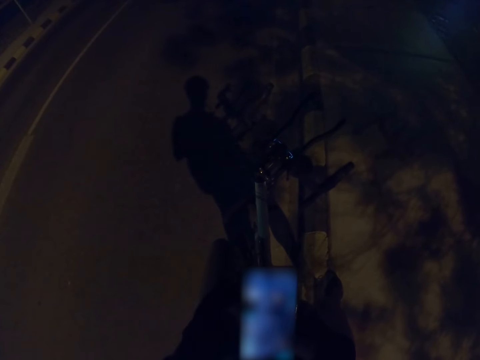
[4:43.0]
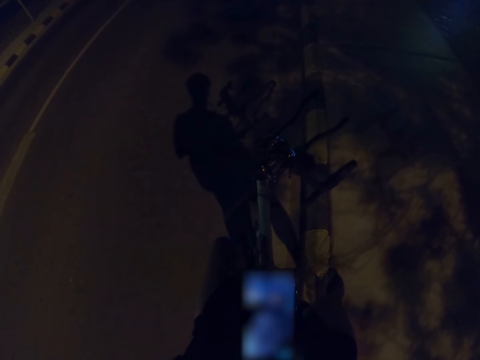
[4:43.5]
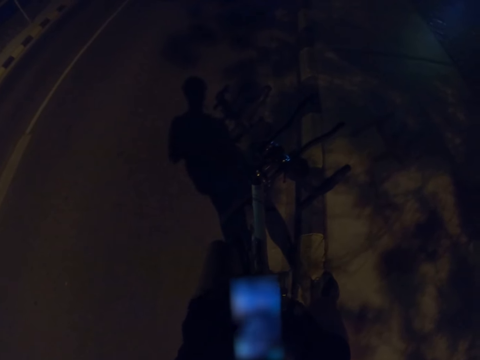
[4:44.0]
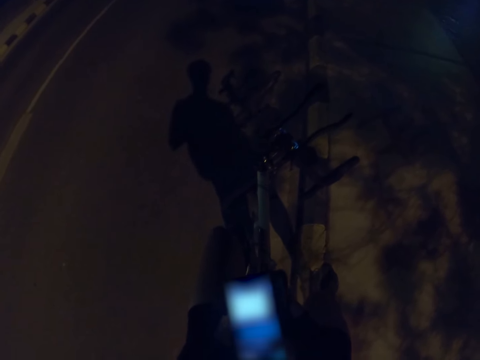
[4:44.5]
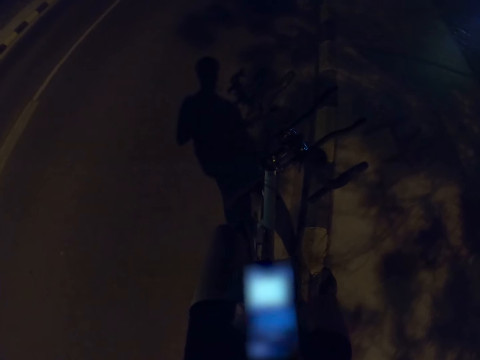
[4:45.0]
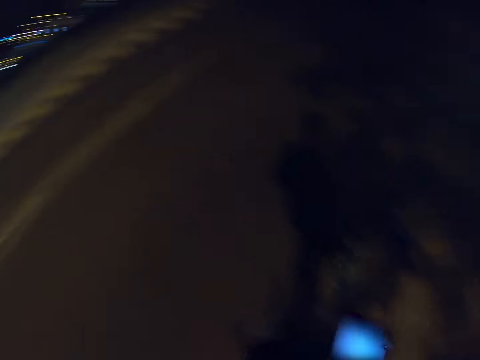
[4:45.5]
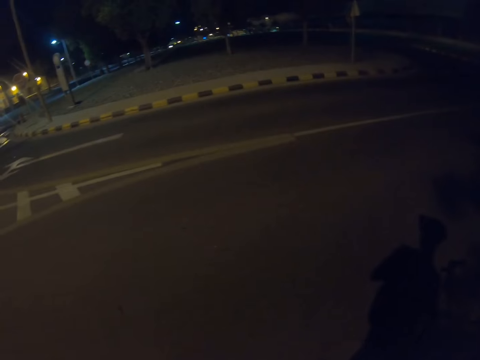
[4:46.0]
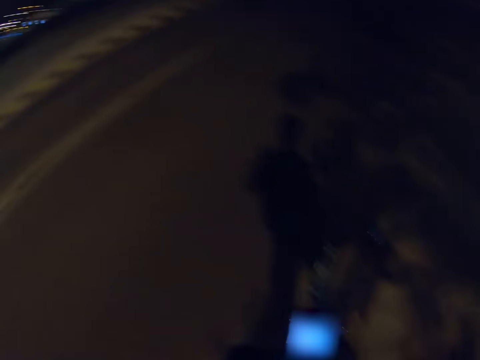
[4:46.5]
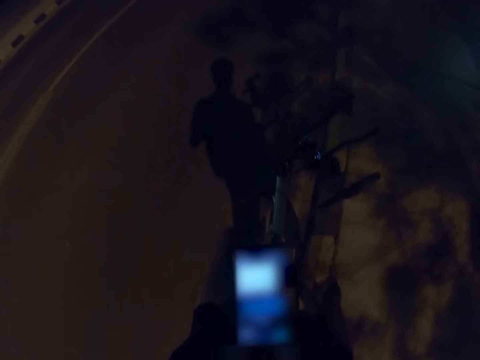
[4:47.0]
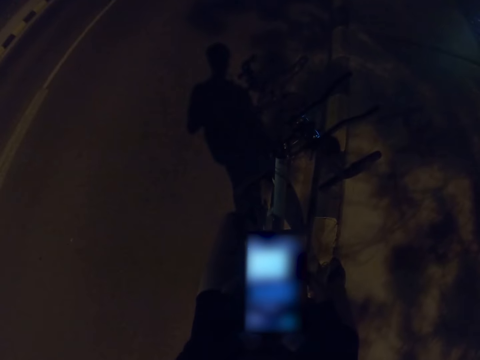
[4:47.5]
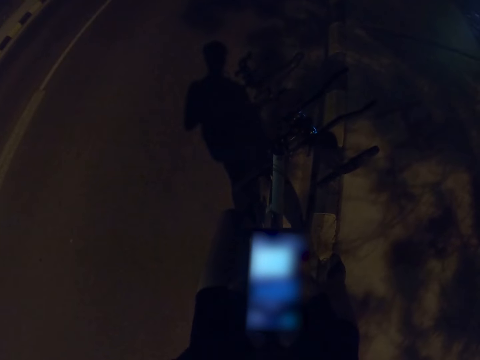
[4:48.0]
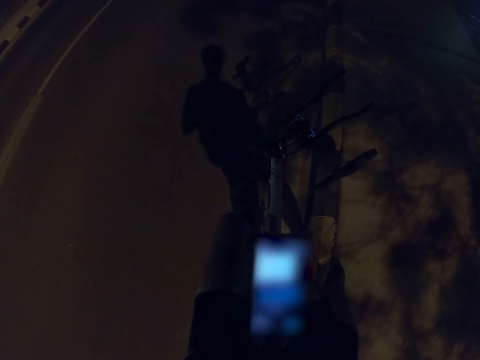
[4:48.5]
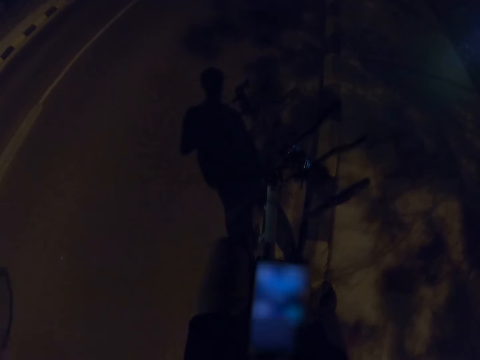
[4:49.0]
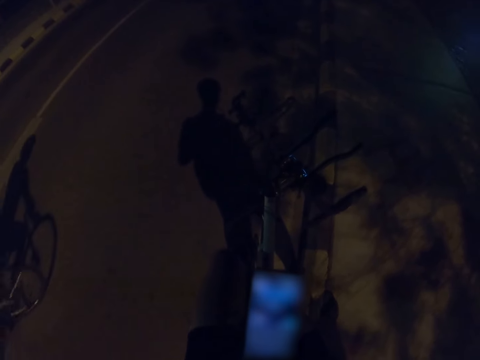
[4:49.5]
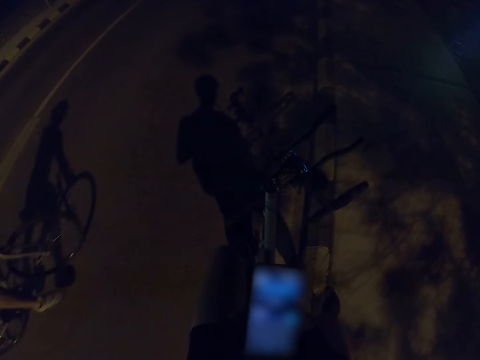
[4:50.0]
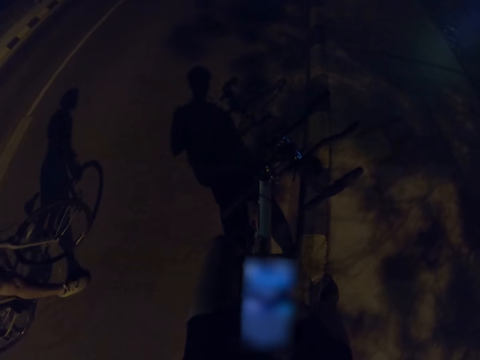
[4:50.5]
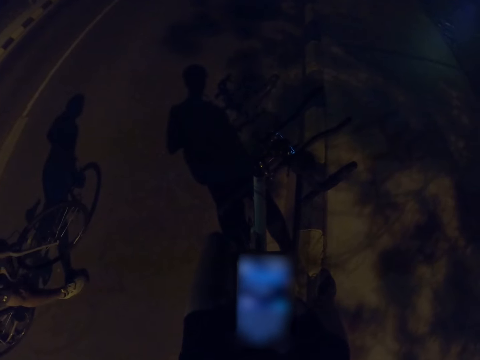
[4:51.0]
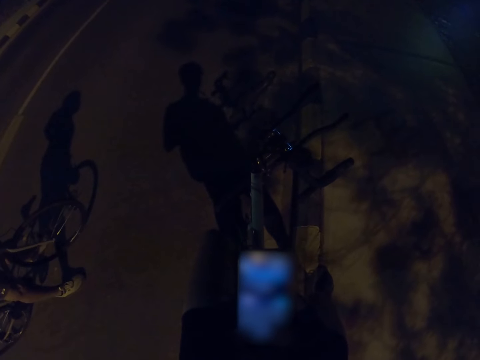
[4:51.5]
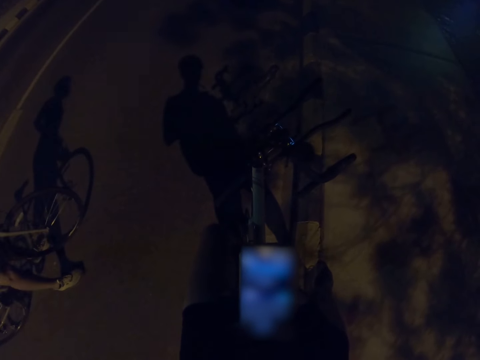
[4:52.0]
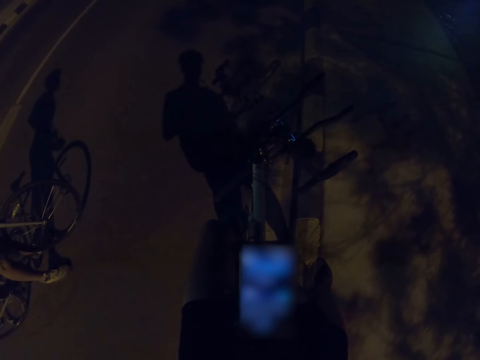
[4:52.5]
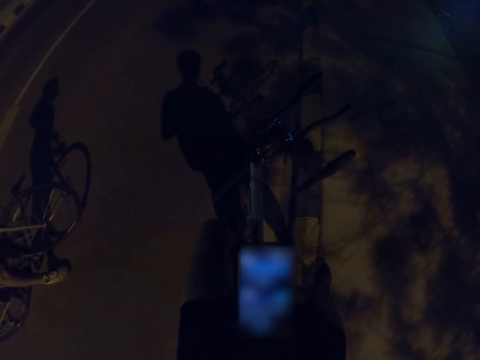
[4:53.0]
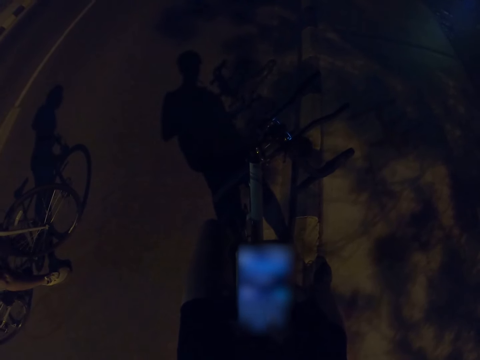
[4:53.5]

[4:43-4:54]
The camera wearer taps on his phone. He looks around. A man stops the bike.

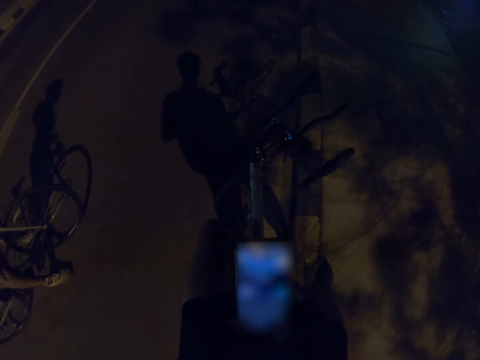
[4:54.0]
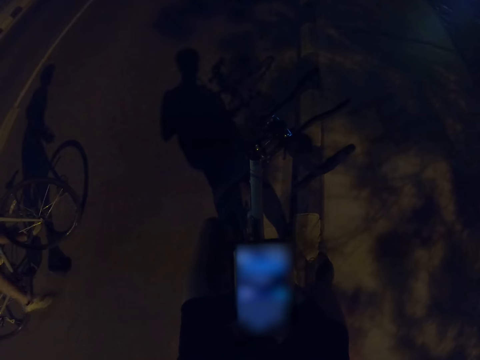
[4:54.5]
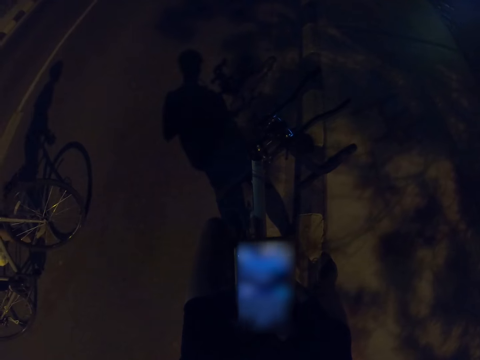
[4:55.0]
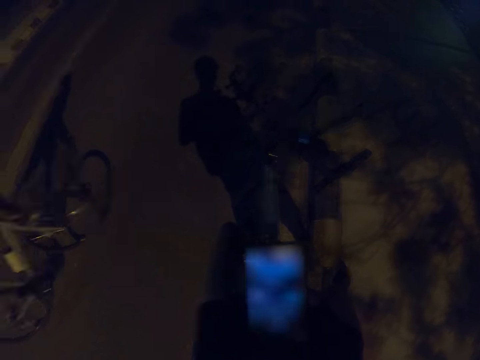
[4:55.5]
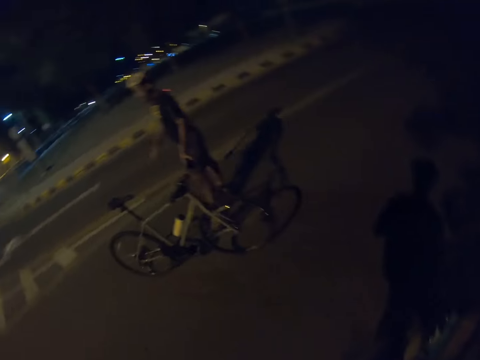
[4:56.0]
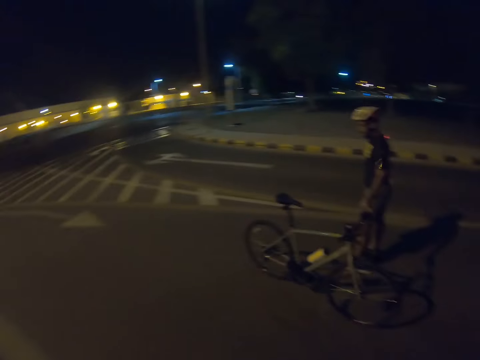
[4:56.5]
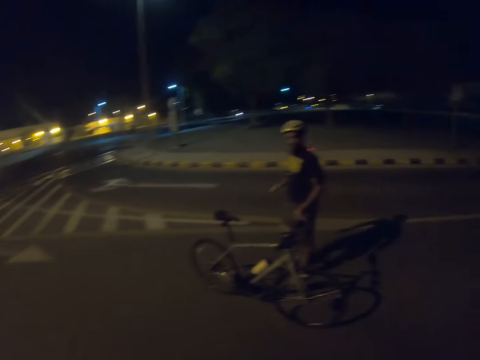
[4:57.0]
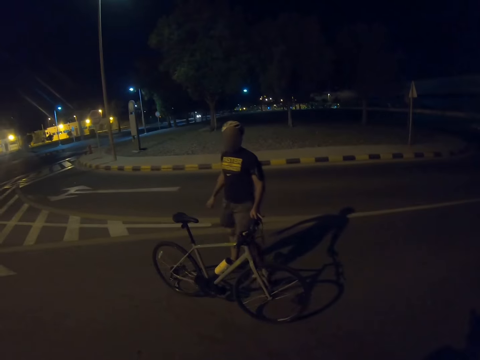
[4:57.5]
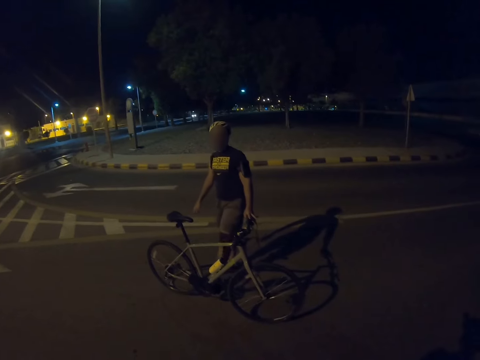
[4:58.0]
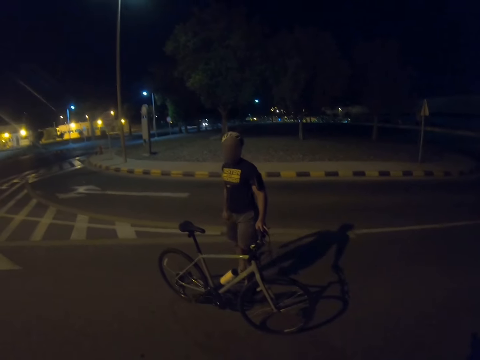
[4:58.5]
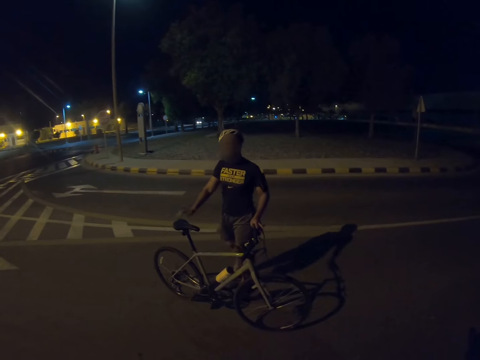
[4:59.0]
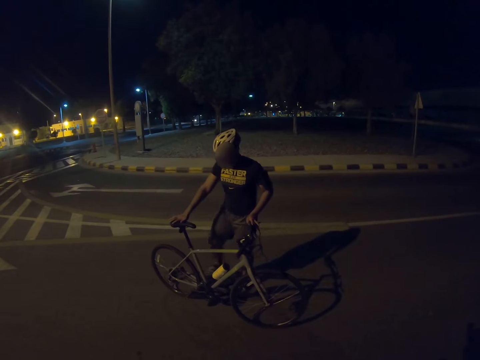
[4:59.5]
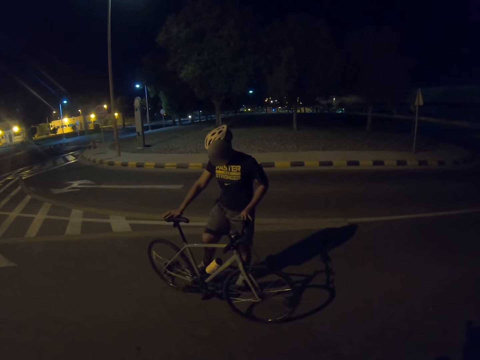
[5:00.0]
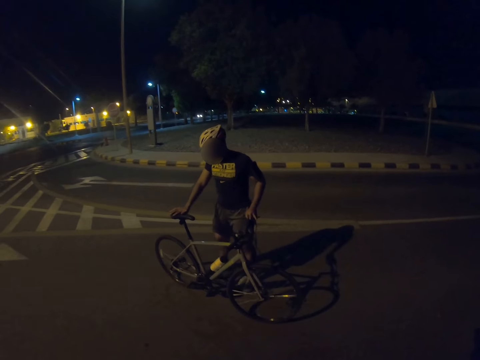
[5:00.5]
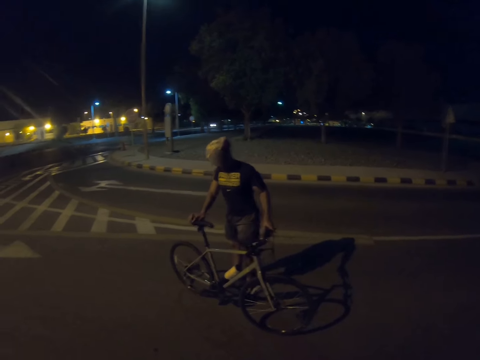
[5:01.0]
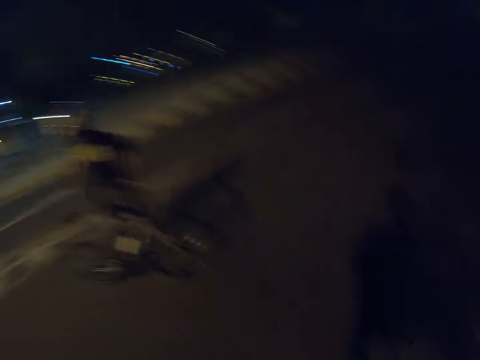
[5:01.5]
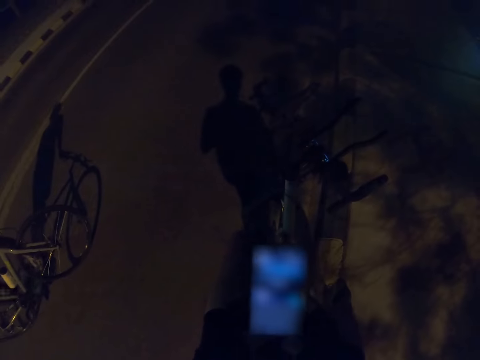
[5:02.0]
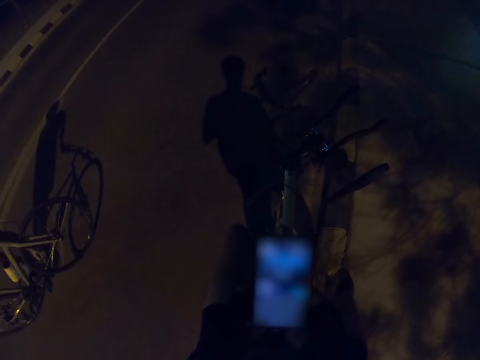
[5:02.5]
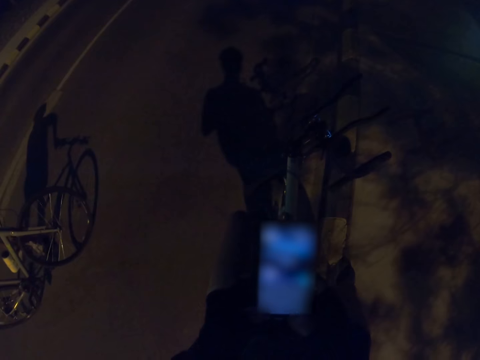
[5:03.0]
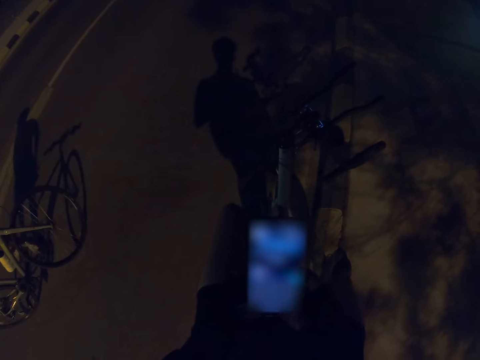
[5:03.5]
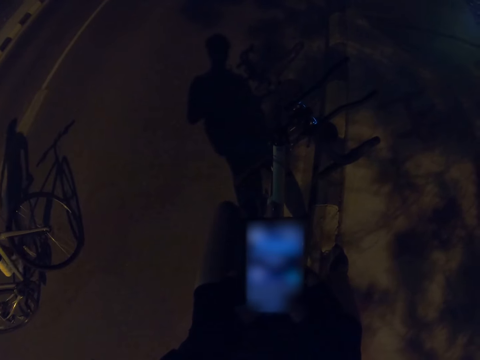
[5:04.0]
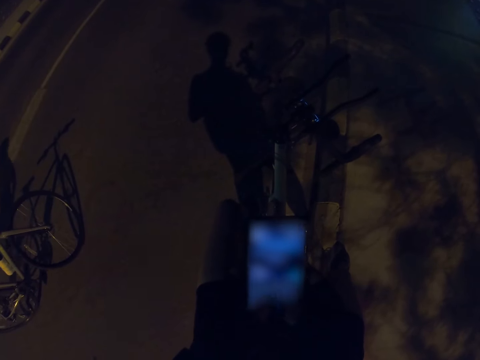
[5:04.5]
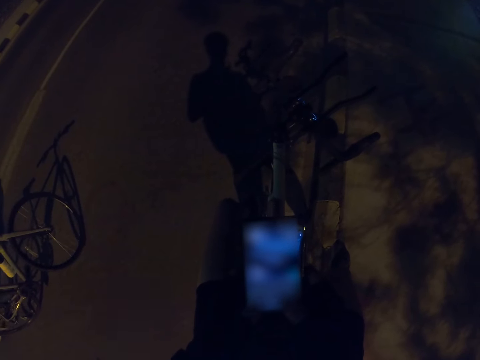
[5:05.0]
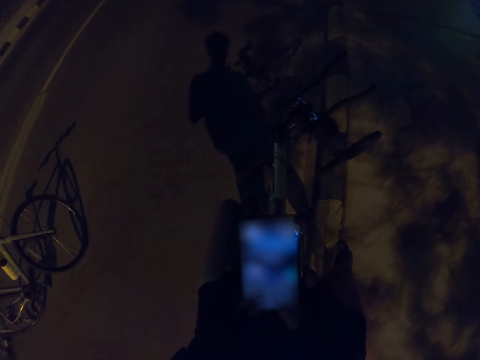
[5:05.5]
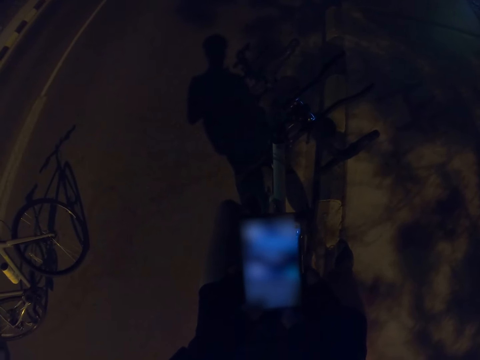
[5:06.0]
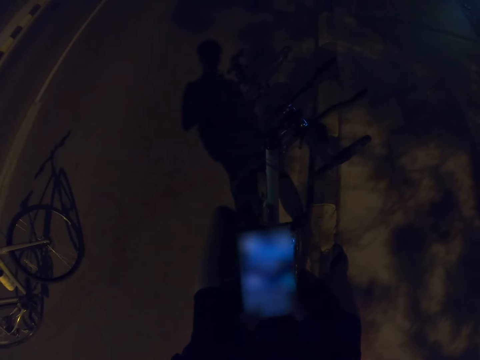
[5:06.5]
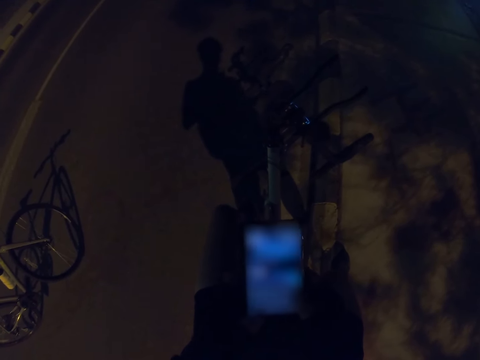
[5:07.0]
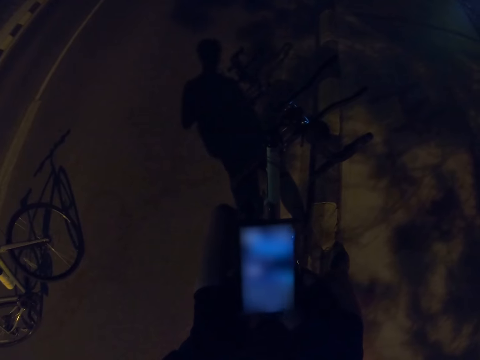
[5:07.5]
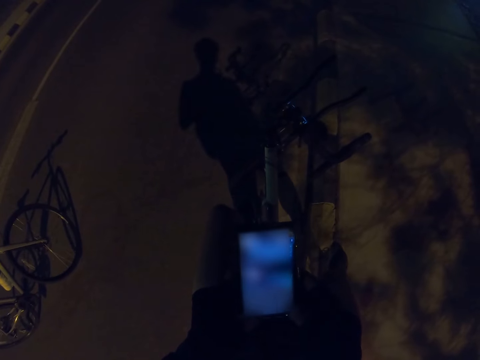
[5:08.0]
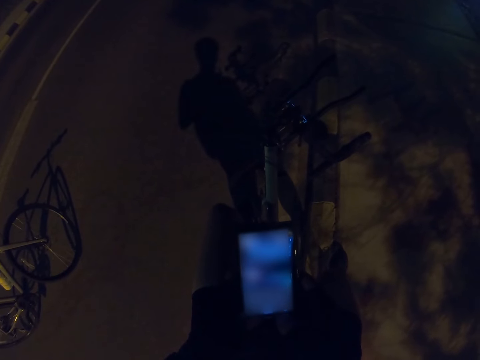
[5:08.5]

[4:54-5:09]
A man gets out of the bike. The man steps on the chain wheel or pedal, touches the seat and puts the stand. The camera wearer taps on the phone.
